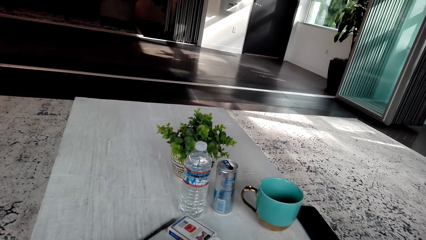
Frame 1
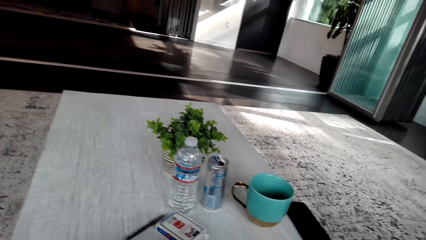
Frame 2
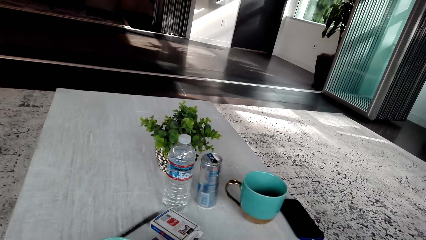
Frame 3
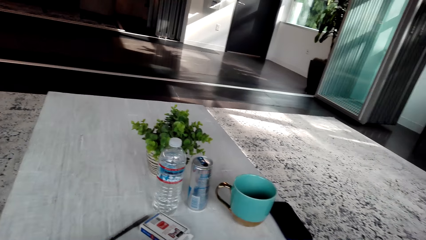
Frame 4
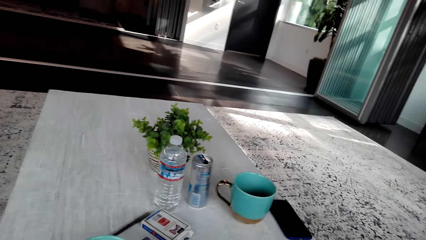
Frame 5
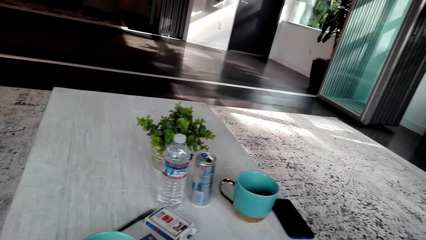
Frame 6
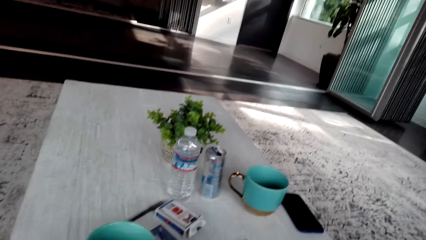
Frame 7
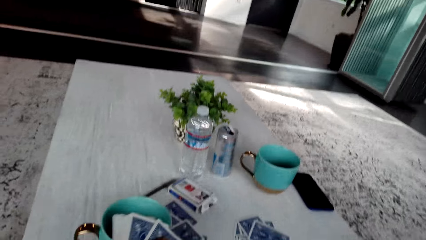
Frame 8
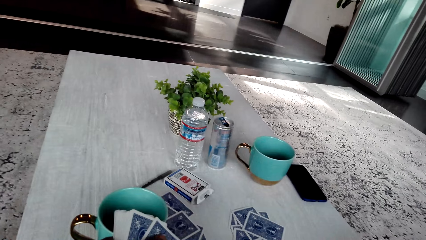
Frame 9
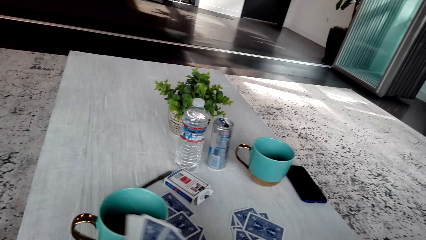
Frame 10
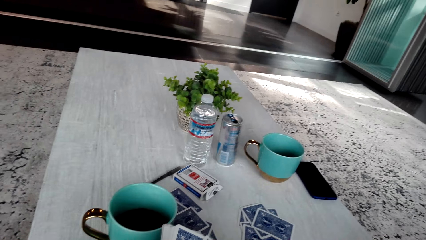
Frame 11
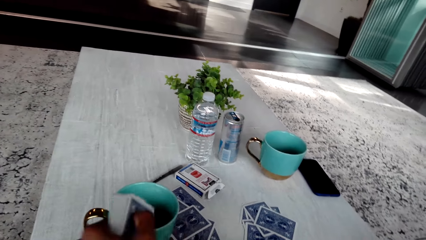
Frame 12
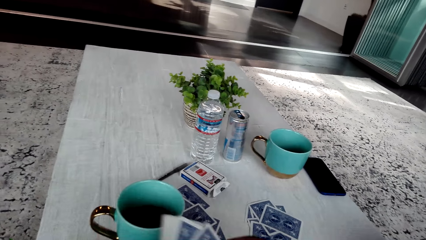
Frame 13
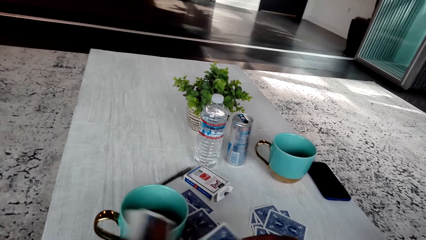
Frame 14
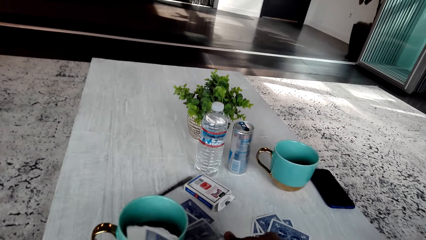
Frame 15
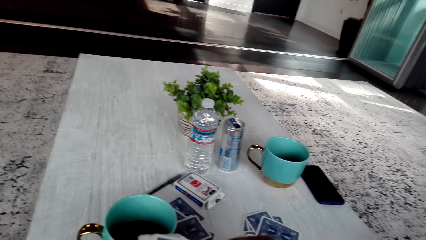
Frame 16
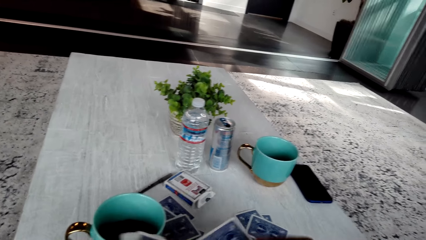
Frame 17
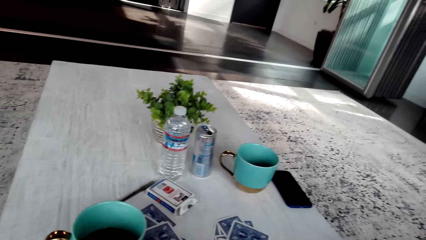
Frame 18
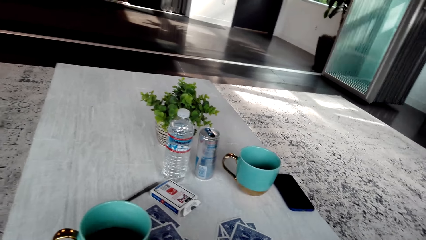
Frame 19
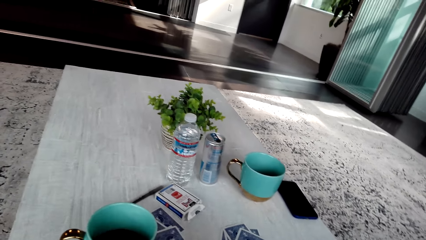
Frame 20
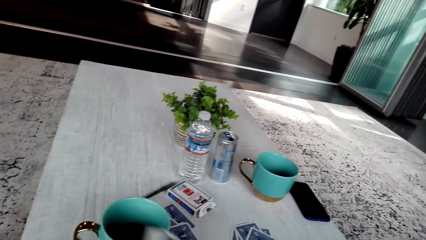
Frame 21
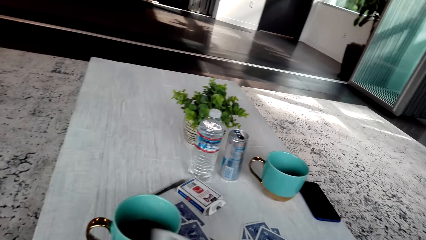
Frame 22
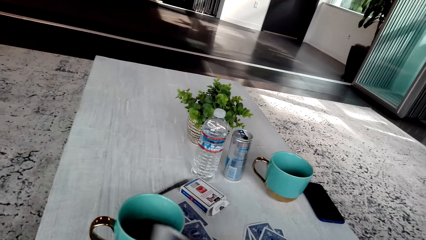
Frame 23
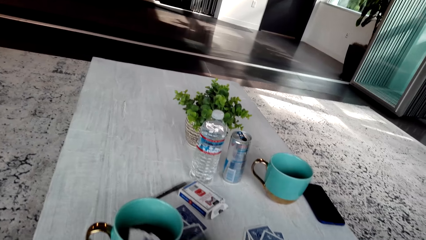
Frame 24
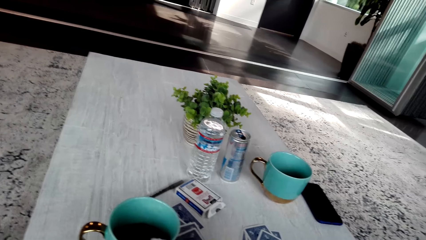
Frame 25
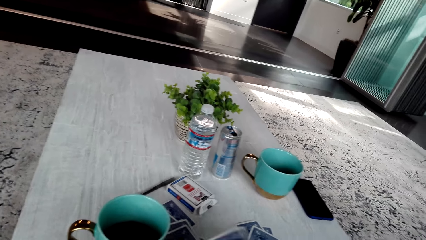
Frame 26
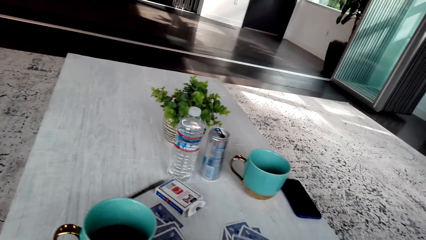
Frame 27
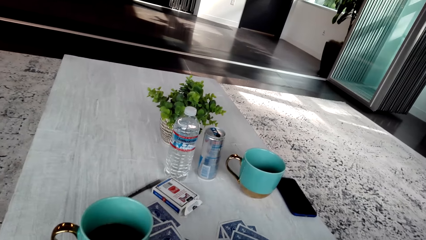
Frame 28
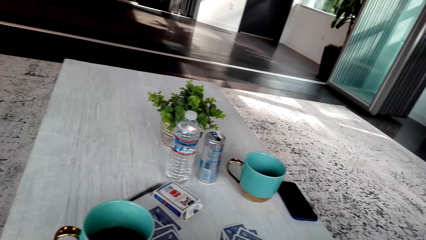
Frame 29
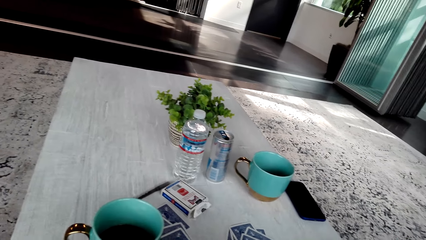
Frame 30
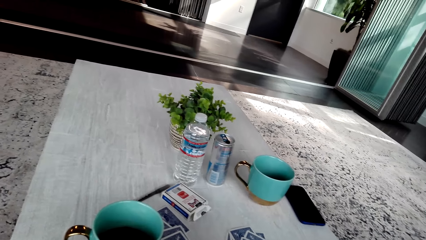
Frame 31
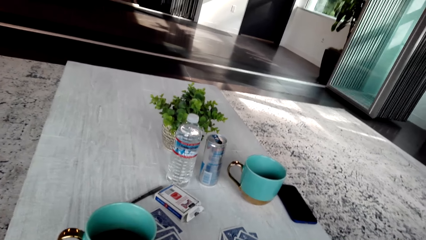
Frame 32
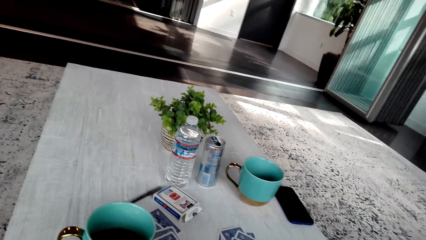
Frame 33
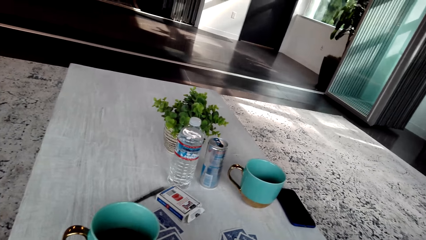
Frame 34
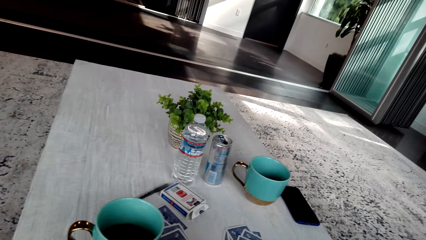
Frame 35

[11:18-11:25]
The camera wearer shuffles the cards.

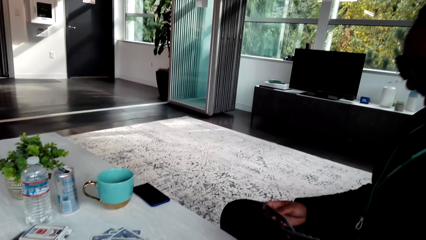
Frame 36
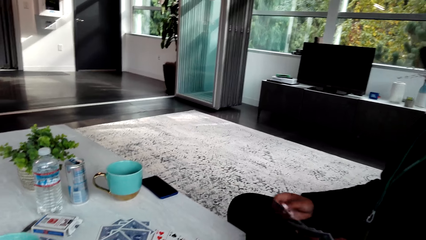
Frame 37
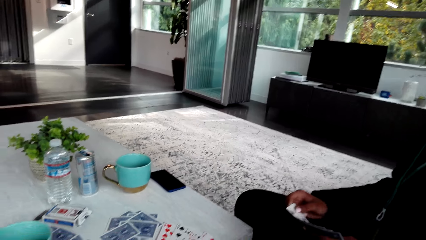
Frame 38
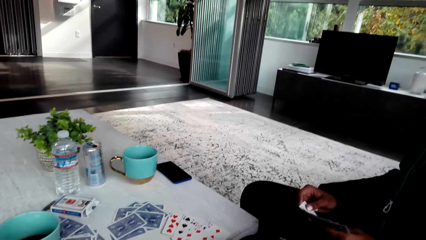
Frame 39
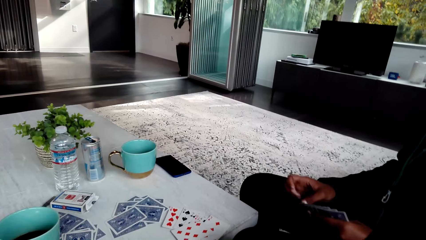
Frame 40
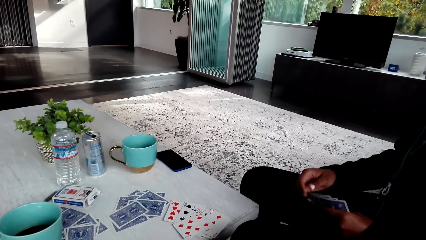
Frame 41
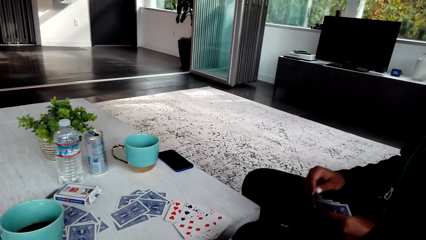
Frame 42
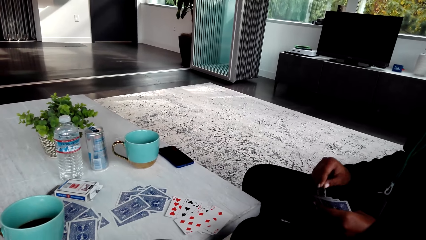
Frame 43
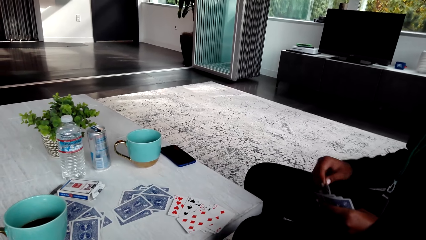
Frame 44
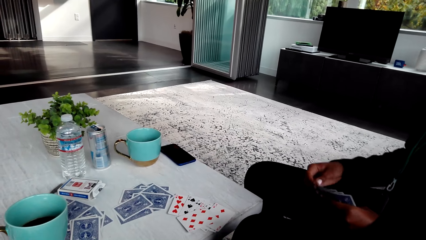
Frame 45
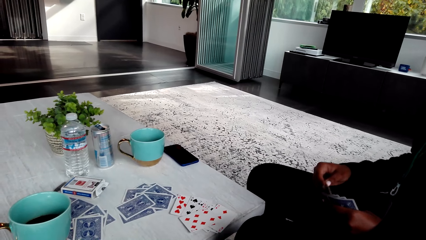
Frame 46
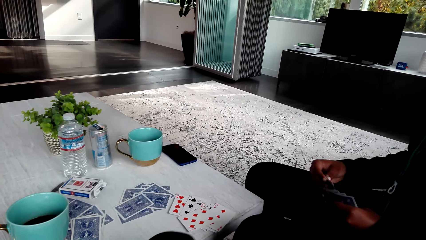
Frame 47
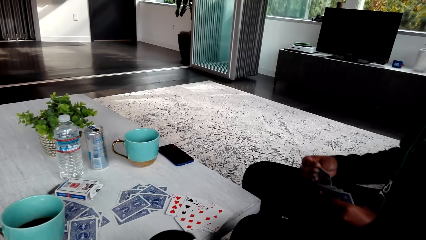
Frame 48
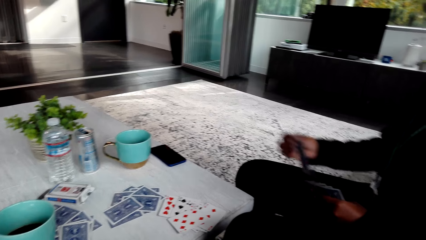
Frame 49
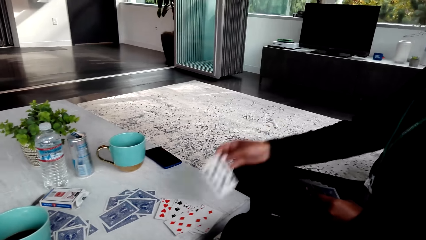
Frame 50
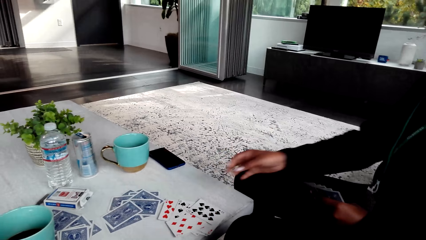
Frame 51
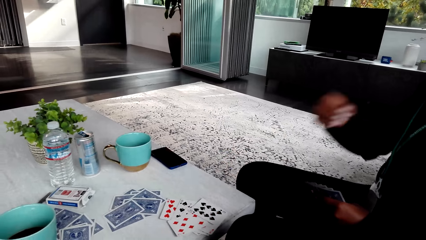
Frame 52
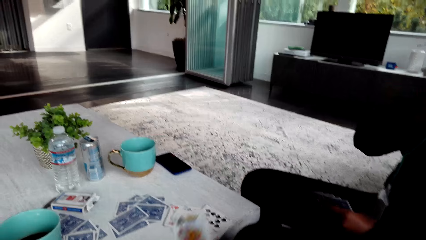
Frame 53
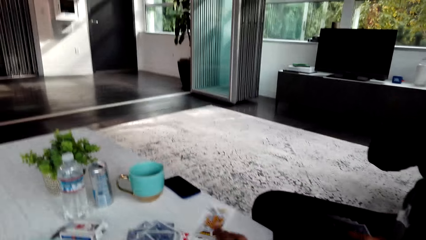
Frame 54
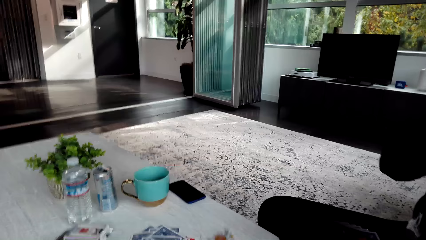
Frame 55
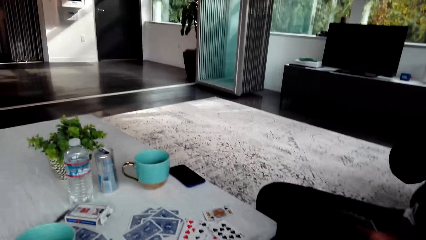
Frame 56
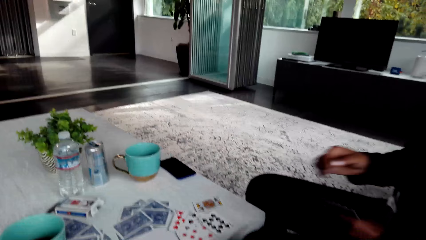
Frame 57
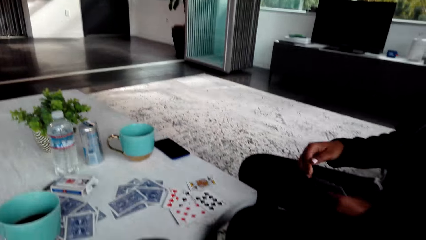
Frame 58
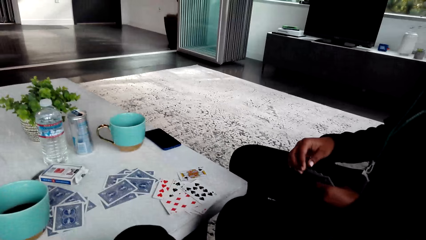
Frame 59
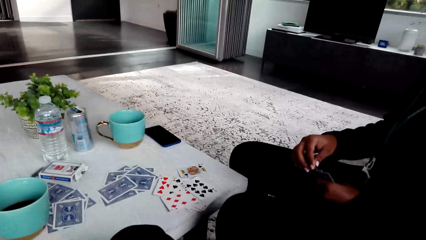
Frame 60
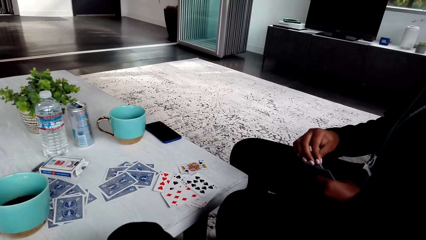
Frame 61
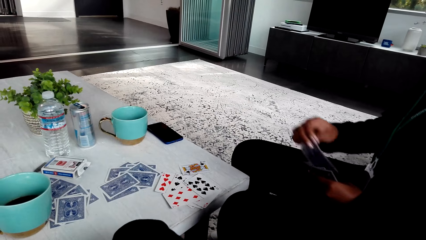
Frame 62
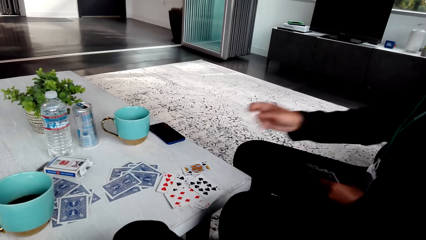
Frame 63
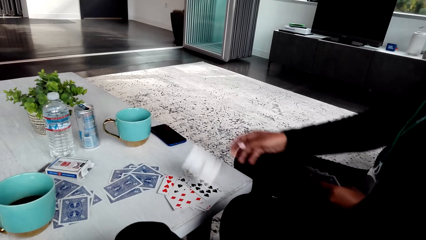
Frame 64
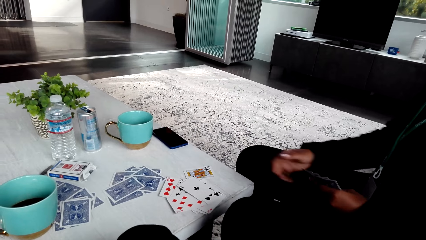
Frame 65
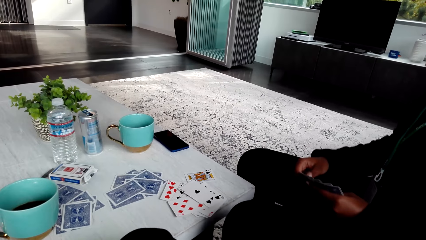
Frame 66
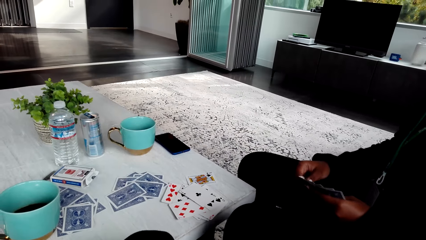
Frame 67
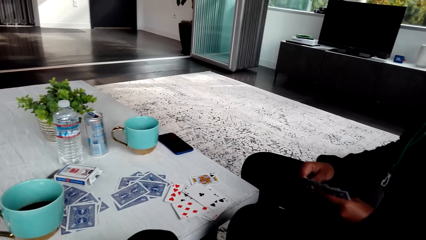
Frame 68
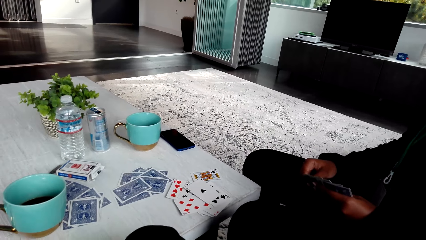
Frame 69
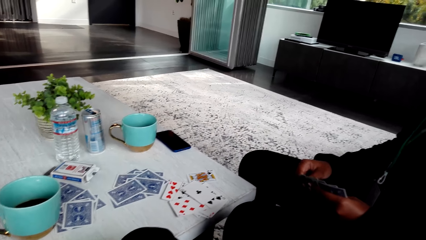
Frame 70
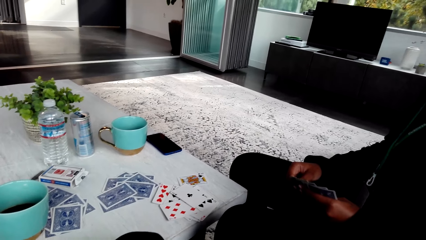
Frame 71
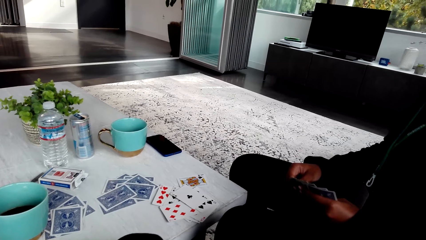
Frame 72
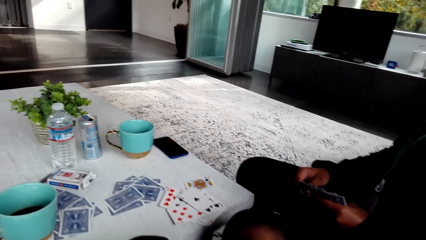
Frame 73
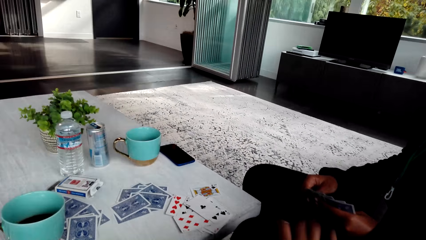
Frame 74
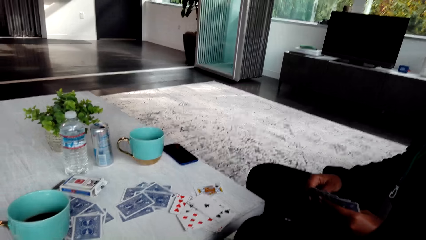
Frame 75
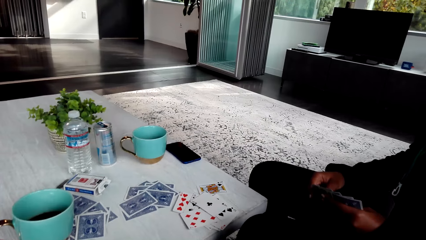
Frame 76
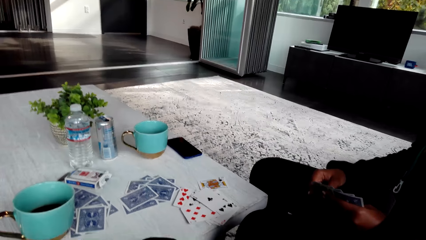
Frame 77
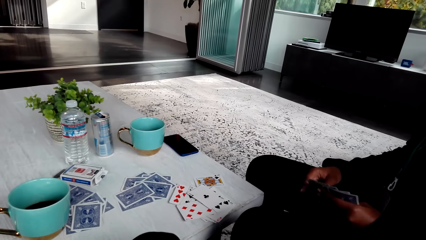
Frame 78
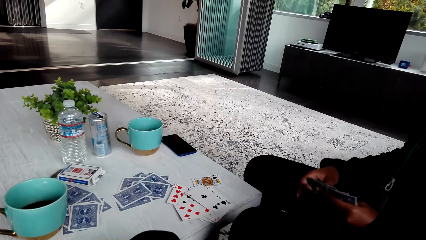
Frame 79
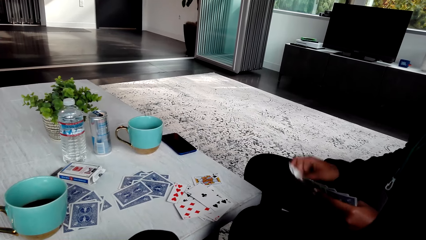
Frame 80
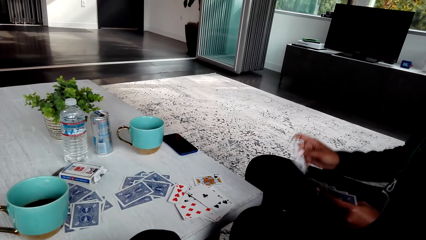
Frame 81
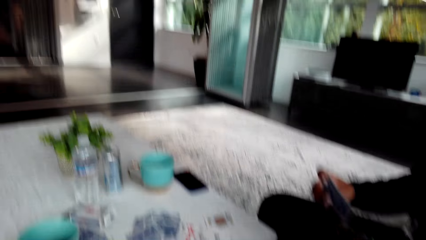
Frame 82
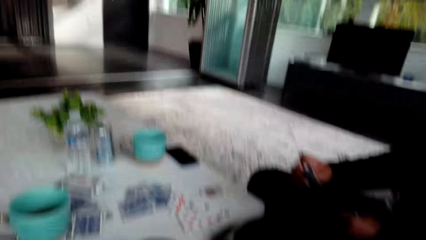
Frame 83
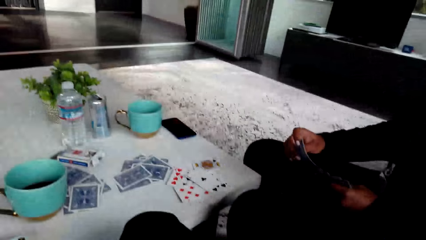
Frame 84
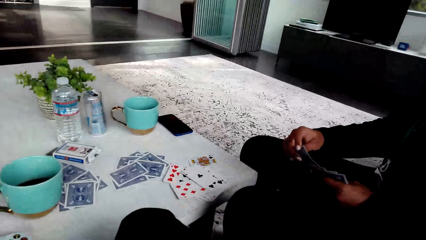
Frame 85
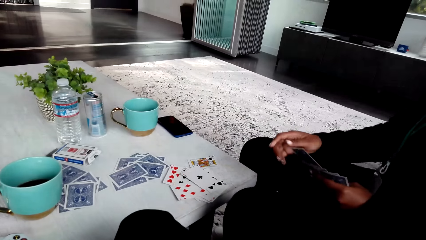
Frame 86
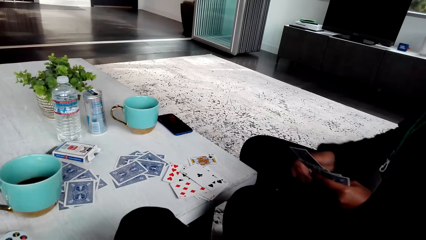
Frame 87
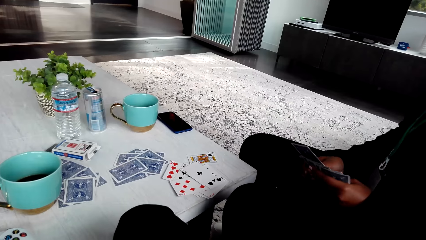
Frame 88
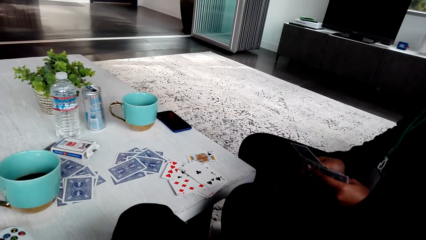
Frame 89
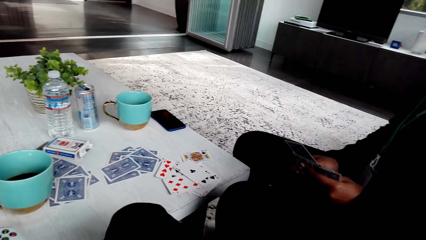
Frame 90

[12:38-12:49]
A woman shuffles cards on the table. The woman puts the cards on the table. The woman picks the cards on the table and puts the cards on the table. The woman shuffles the cards on the table.
